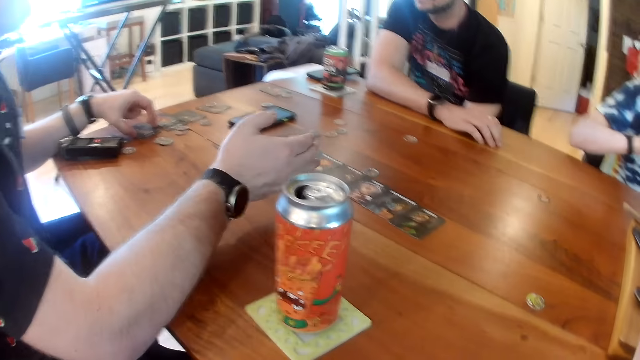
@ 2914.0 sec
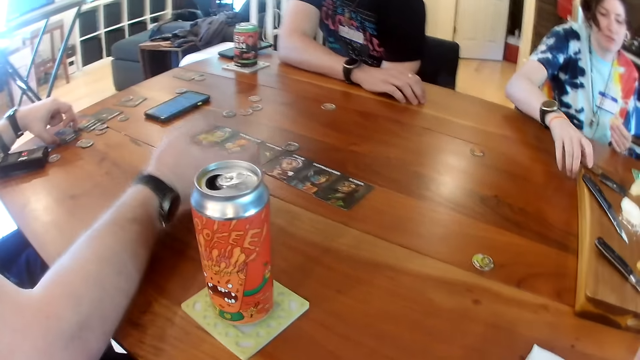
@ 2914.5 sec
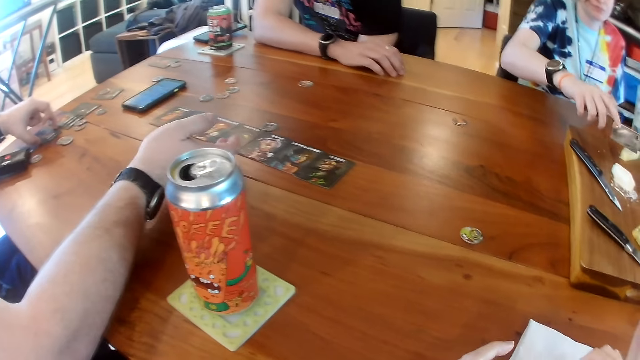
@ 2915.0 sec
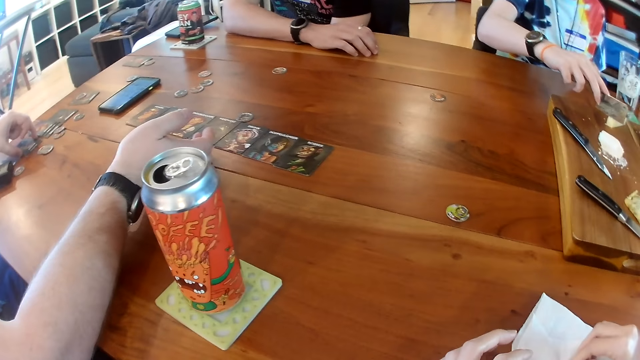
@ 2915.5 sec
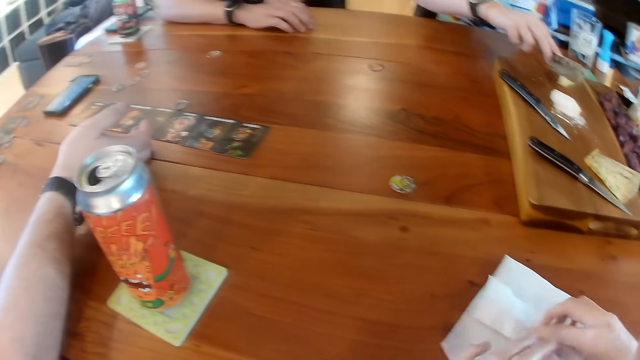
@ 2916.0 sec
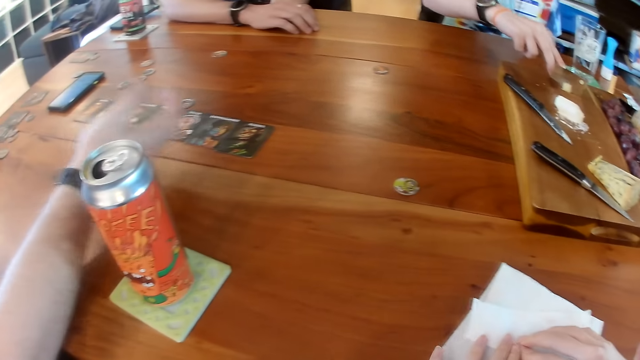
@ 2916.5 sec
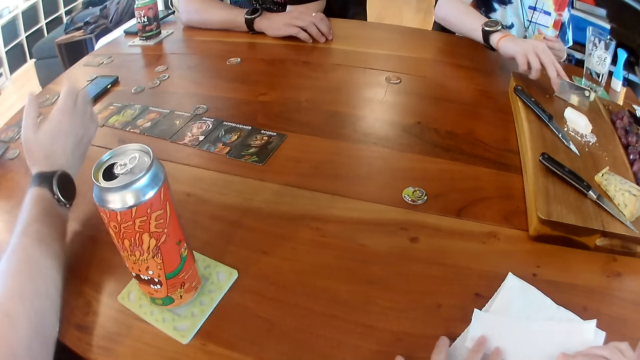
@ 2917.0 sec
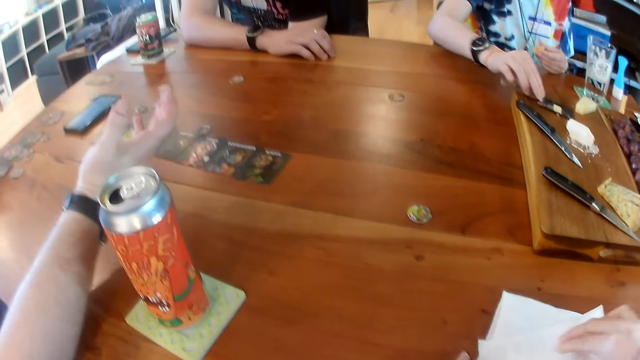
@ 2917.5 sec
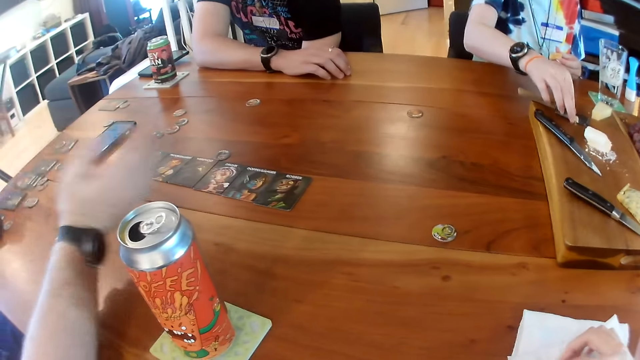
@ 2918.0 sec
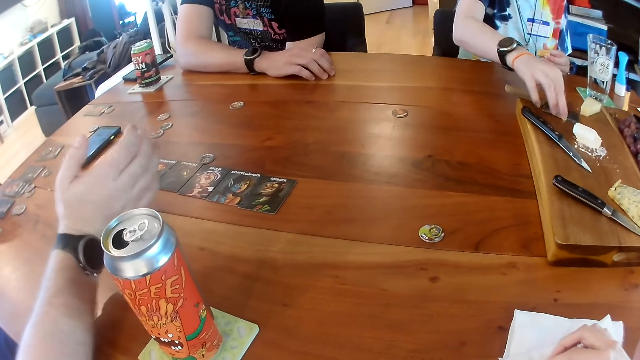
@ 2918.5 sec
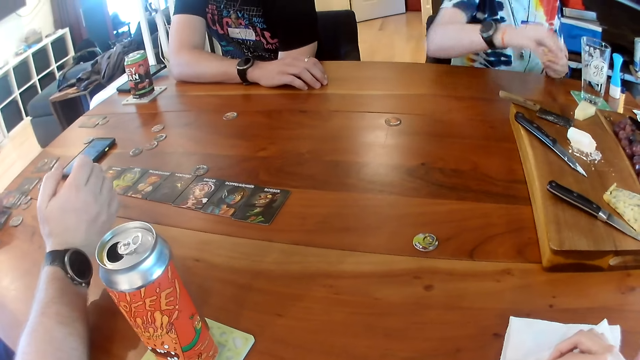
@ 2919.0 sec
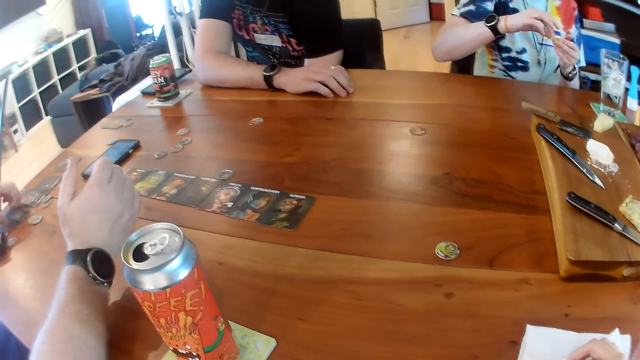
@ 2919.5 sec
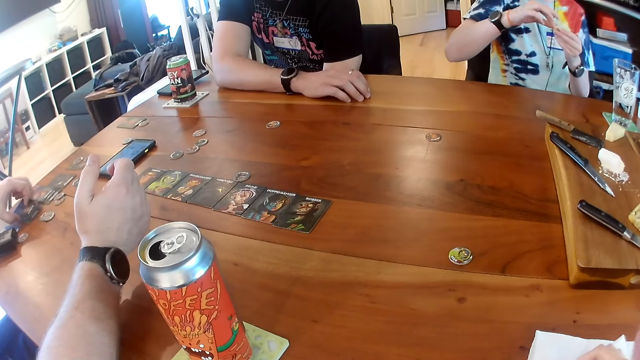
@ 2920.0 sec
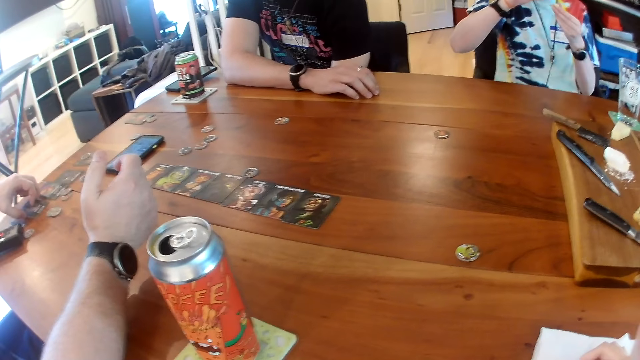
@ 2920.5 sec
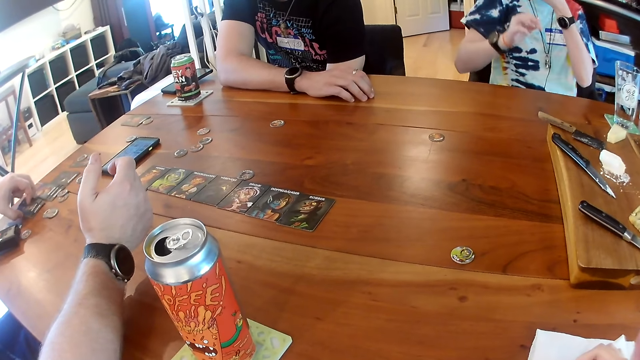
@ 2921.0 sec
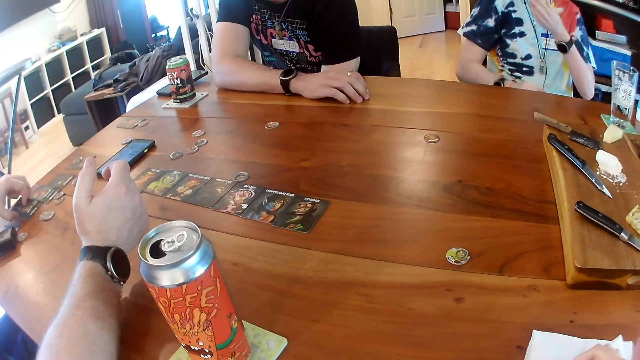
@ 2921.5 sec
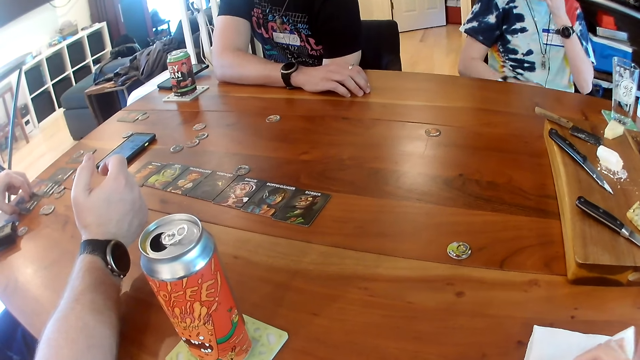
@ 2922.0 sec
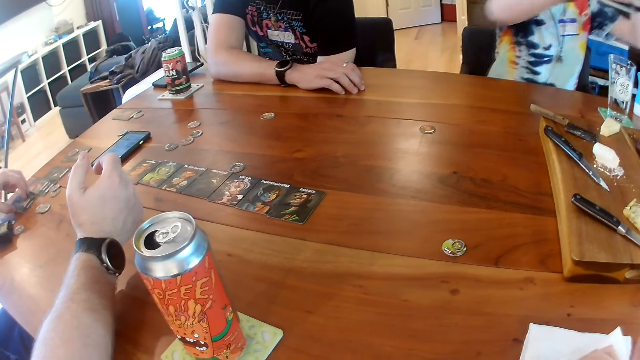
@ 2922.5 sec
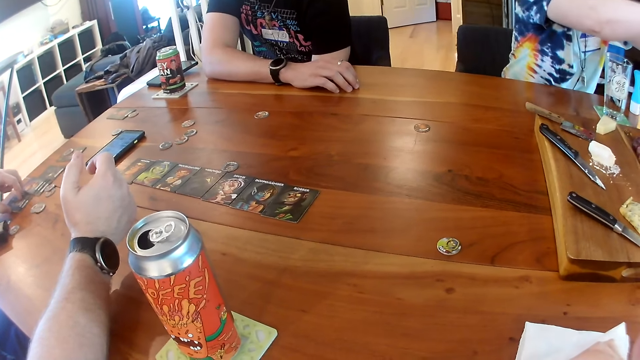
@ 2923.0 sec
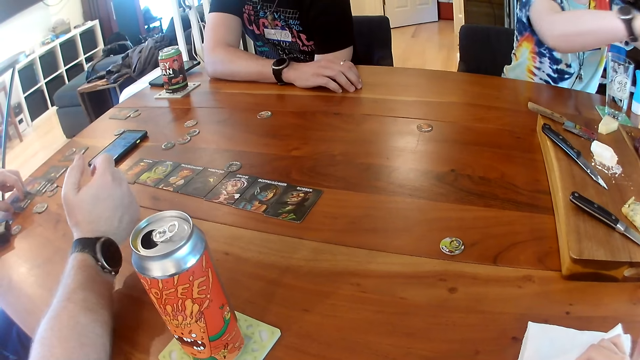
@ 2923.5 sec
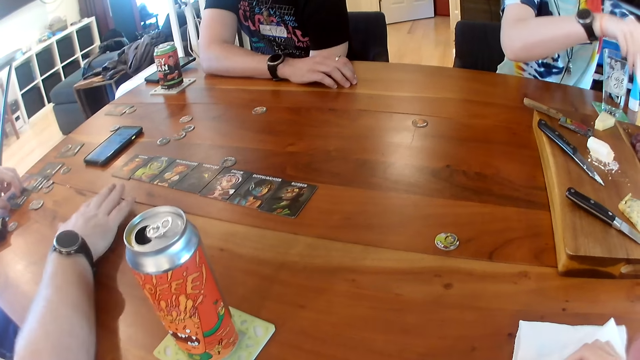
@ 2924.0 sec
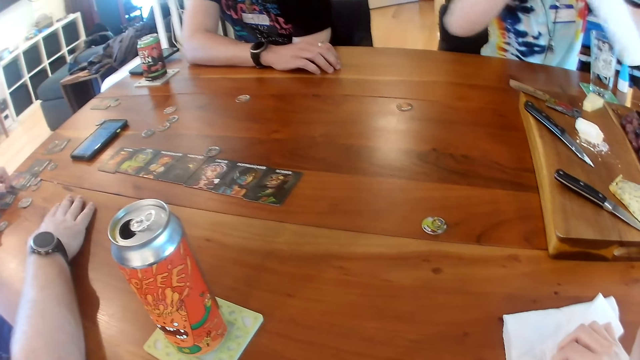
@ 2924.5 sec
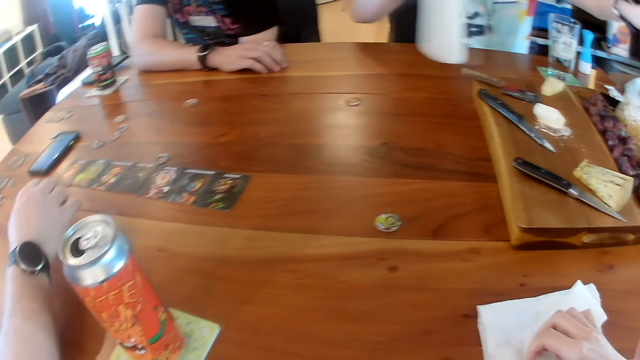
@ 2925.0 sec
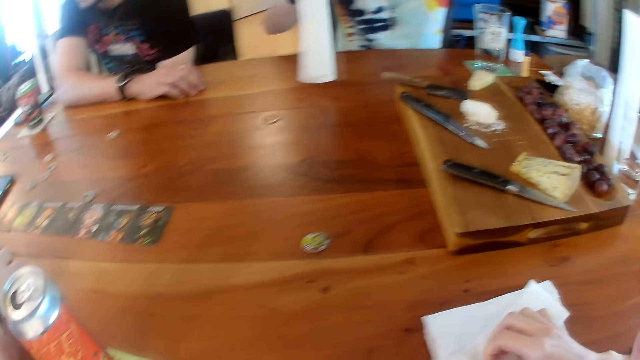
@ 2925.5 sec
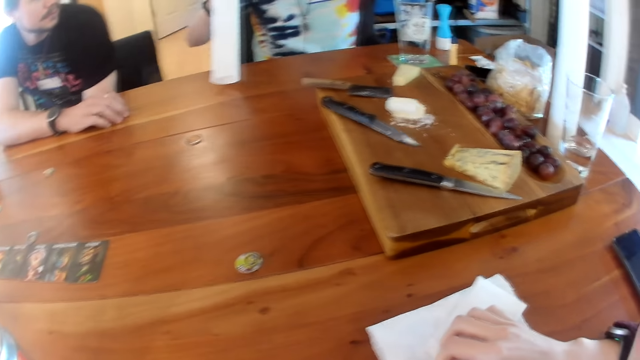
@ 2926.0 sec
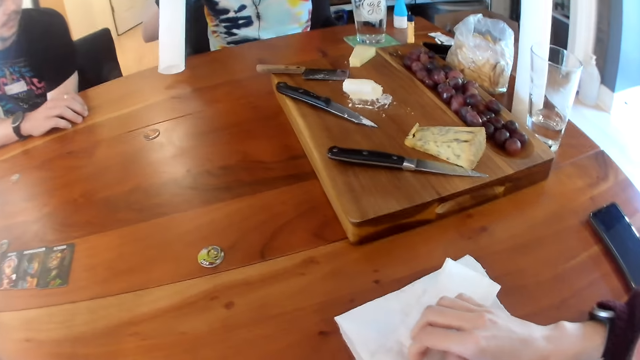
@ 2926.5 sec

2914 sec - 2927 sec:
A man talks to a woman. The woman picks up the knife from the tray on the table with her right hand. The woman cuts some cheese on the tray on the table with the knife in her right hand. A man waves his right hand. The camera wearer folds the tissue on the table with both hands. The woman drops the knife on the tray on the table with her right hand. The woman picks up the cut piece of cheese from the knife with her right hand. The woman places the cut piece of cheese on the cracker in her left hand with her right hand. The camera wearer picks up butter from the knife. The woman eats the cracker in her left hand. The man touches a card with his left hand. Another man interacts with the man. The woman cuts a piece of paper towel with both hands. The man taps his right hand on the table. The woman picks up the serviette.

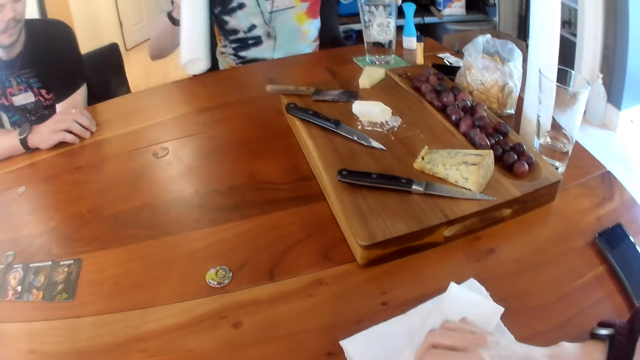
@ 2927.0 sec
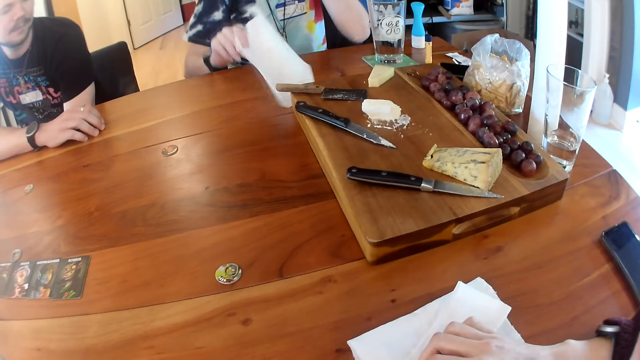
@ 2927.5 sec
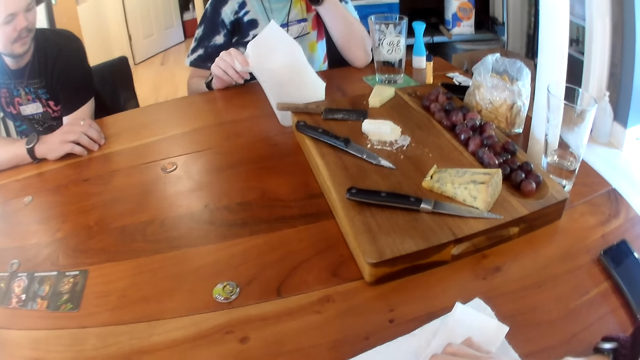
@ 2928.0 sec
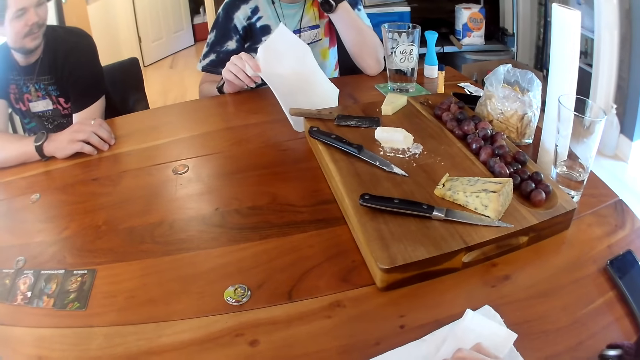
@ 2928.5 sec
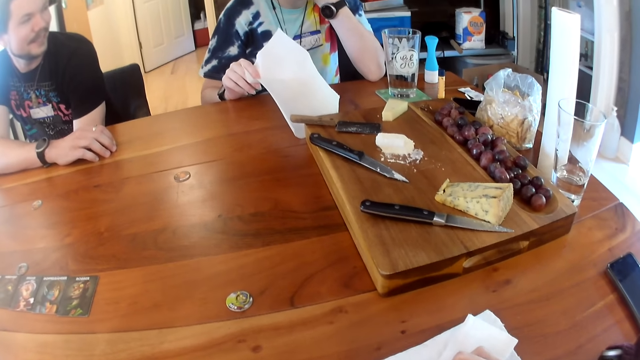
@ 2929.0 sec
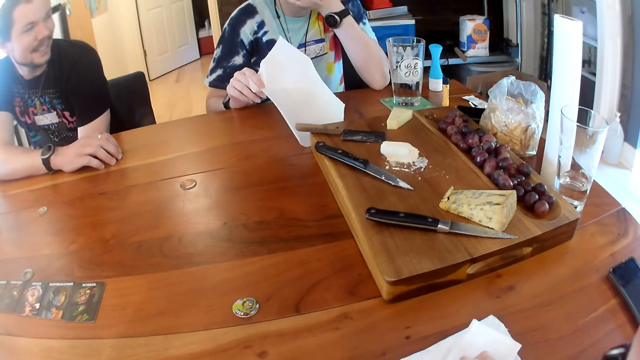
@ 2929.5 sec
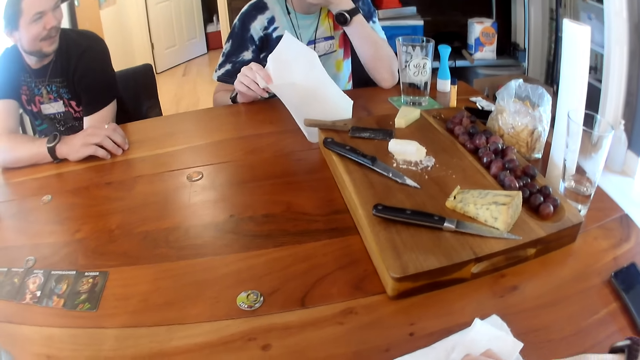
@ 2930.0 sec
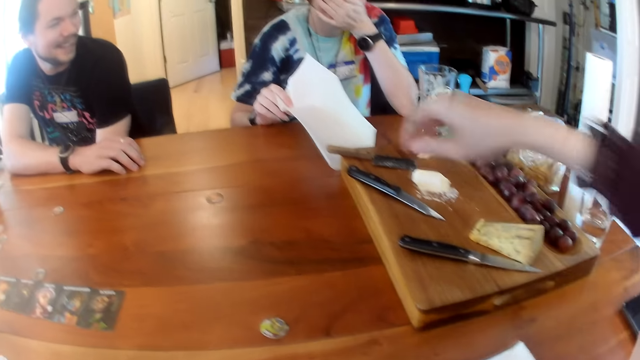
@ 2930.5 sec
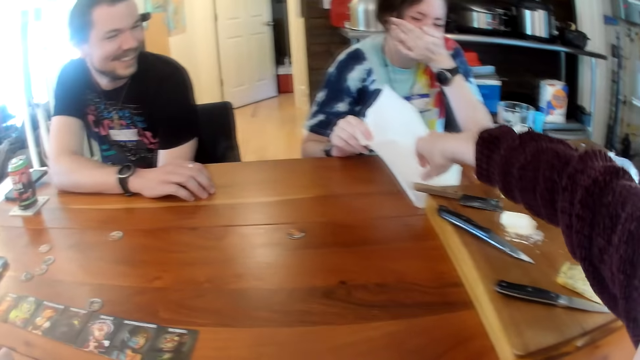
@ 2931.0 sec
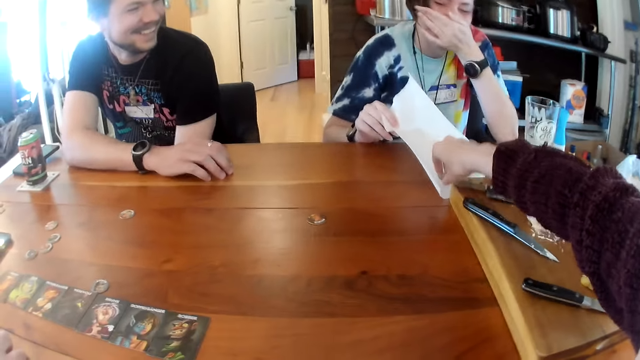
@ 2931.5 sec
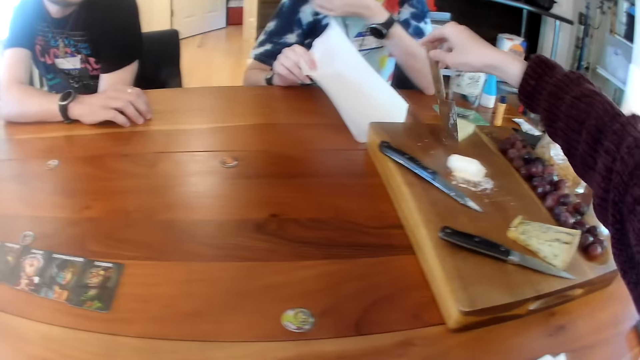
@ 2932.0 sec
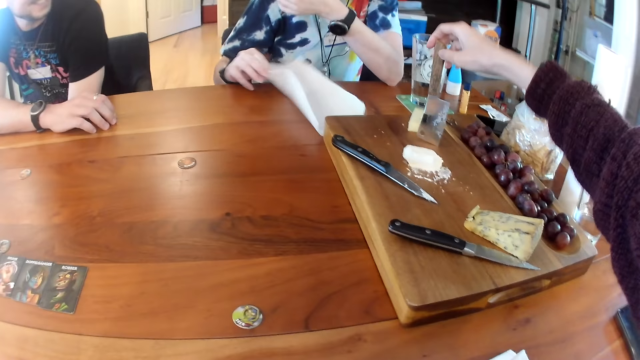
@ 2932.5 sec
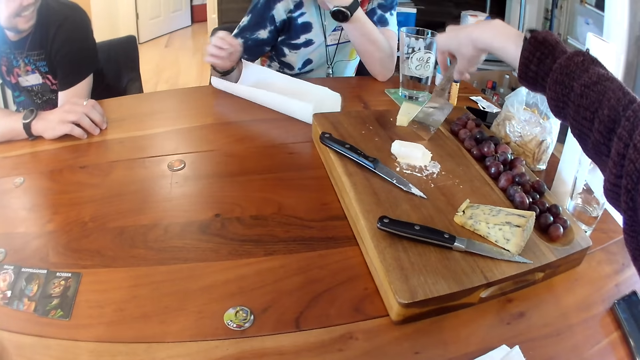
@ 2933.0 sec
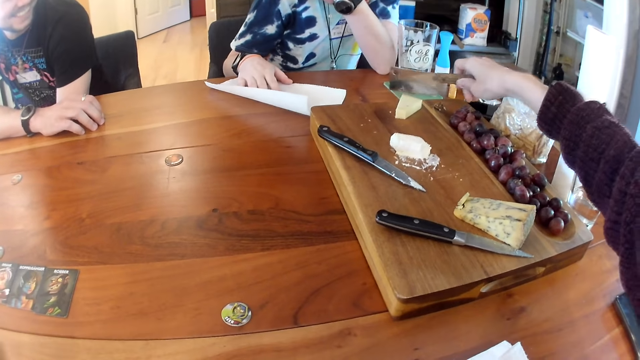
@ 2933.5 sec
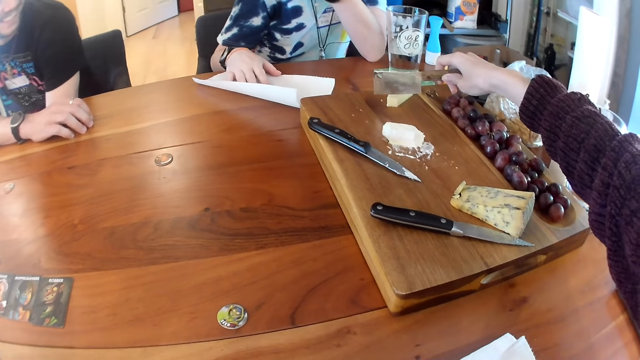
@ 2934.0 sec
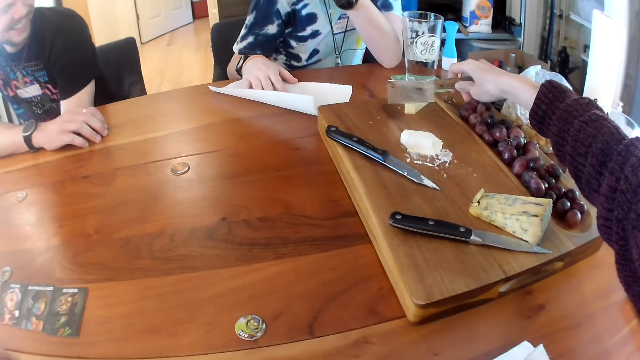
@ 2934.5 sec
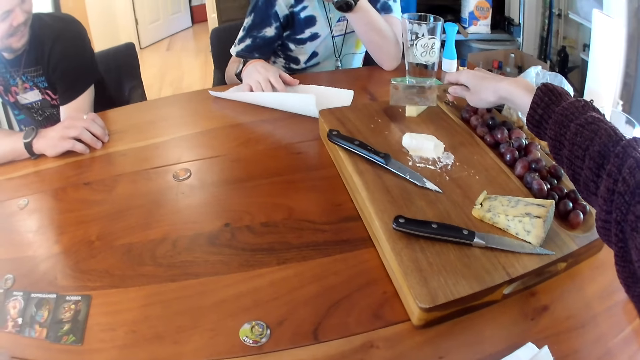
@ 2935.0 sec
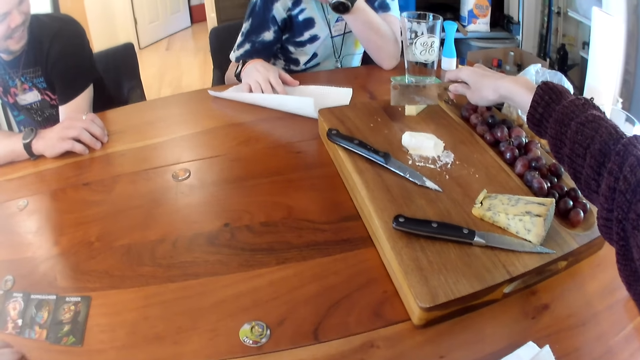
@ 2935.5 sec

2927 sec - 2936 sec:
A man interacts with a woman. Another man talks to the first man. The woman covers her mouth with her left hand. The camera wearer picks up a knife from the tray with her right hand. The woman drops the piece of paper towel on the table with her right hand. The woman places her right hand on the piece of paper towel on the table. The camera wearer cuts some cheese on the tray with the knife in her right hand.
